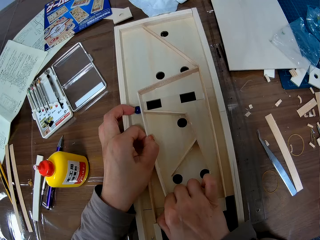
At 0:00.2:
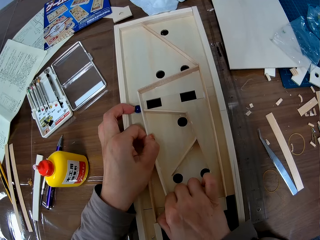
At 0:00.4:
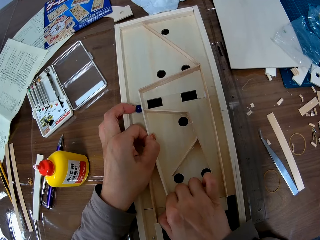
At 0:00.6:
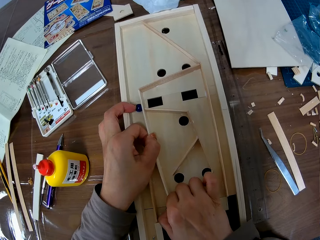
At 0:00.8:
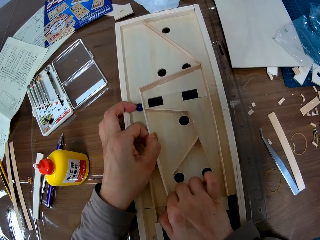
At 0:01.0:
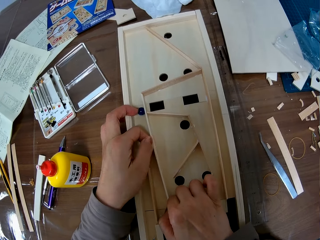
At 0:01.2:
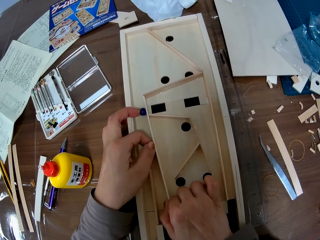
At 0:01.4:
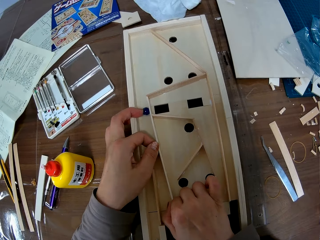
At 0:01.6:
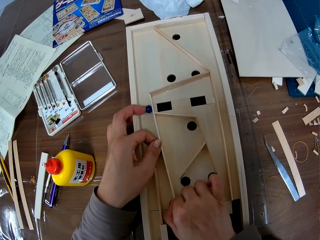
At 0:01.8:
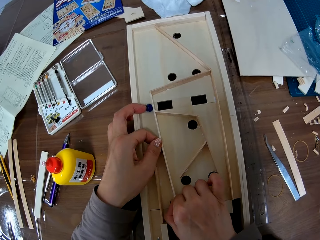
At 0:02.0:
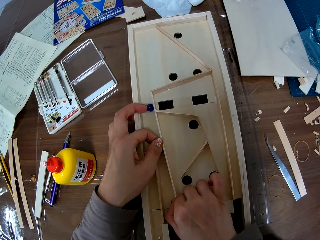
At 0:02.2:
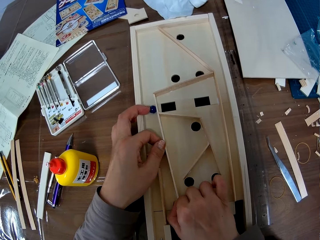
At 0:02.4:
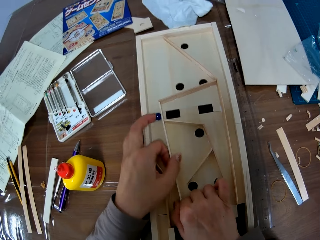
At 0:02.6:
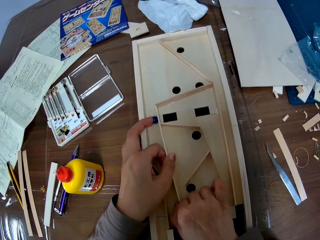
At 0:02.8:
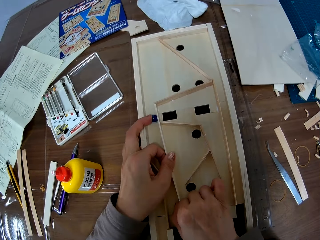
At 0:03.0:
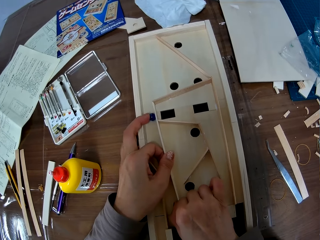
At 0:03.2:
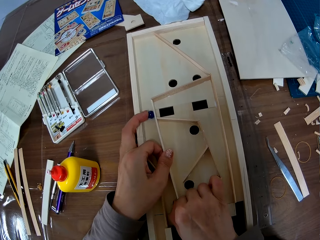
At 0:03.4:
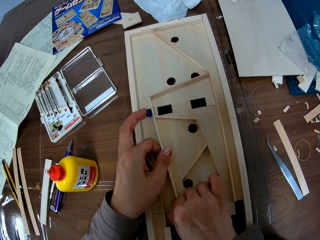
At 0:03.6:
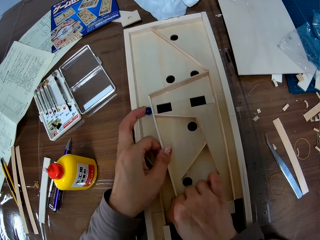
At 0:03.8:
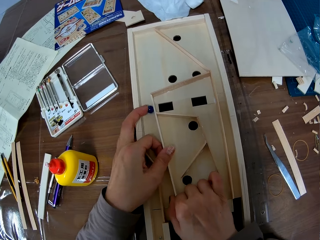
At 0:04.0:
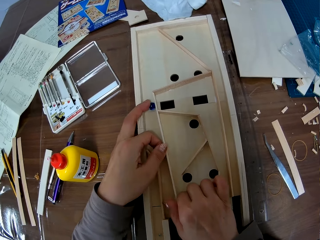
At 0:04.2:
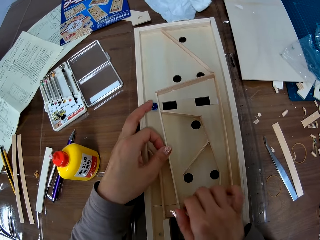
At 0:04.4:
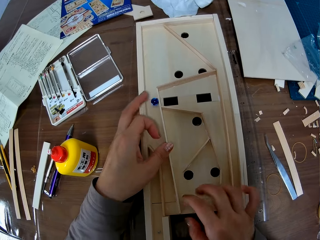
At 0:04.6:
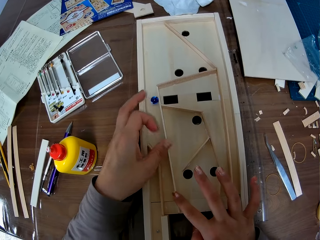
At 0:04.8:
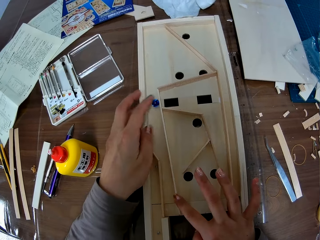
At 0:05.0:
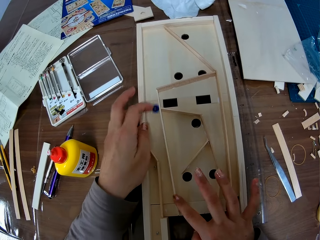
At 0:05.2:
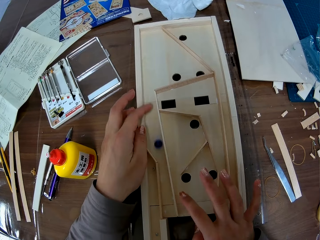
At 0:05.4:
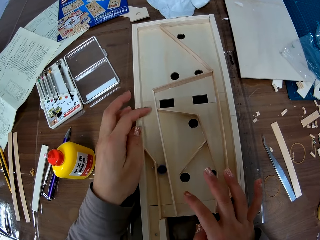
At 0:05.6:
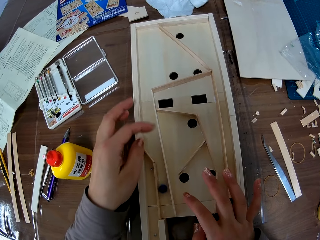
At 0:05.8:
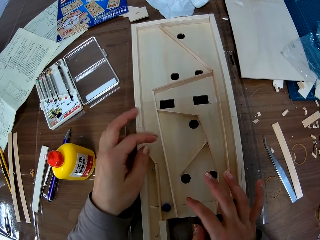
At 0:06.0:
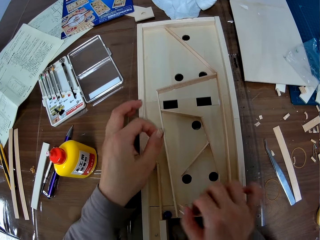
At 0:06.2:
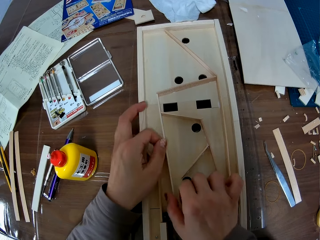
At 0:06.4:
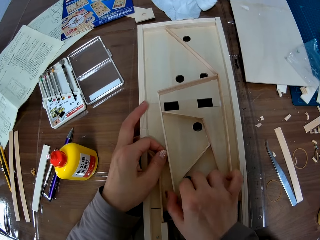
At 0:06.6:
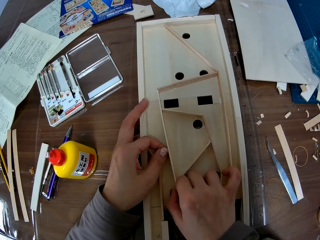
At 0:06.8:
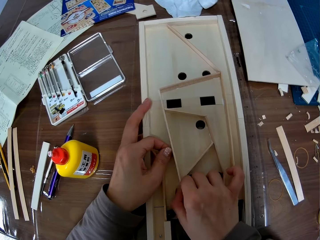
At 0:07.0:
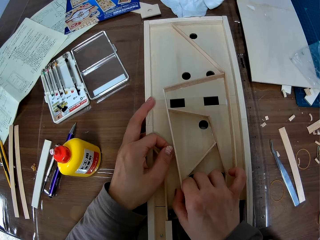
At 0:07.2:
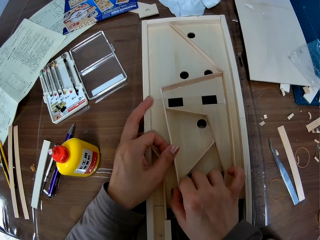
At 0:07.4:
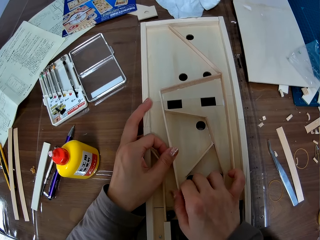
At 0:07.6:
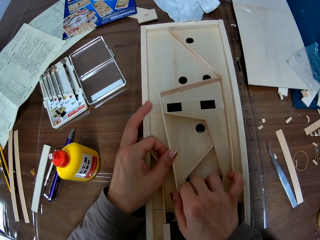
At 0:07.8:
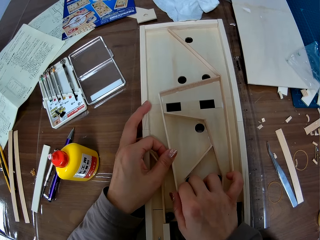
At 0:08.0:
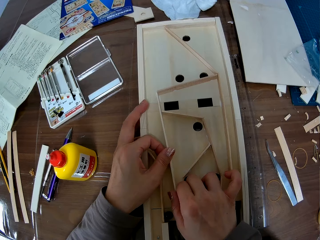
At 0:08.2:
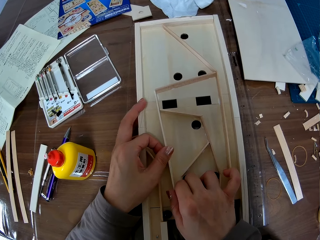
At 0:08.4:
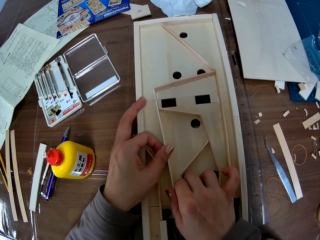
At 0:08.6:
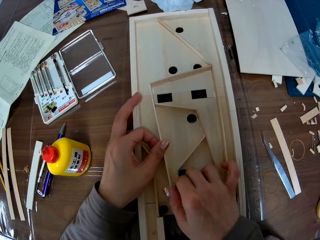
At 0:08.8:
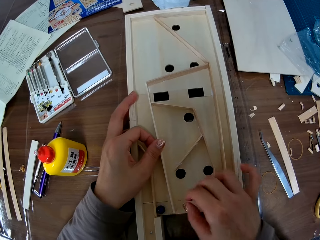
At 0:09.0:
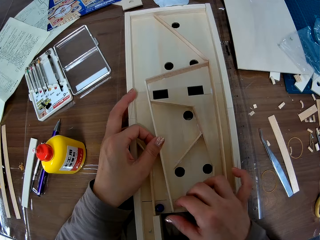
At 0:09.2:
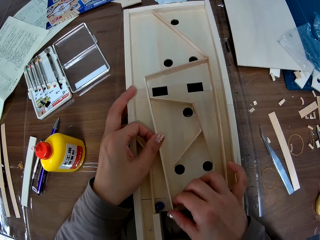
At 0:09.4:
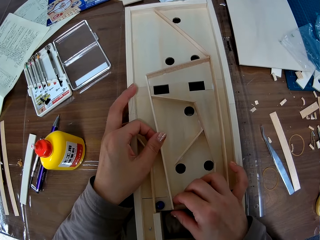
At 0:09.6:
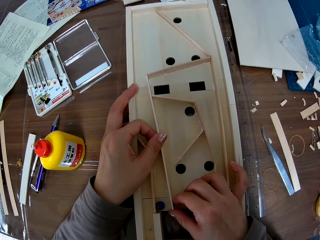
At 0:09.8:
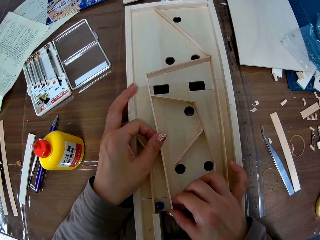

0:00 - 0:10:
The camera wearer adjusts a piece of wood on a woodwork. She moves a marble ball on the woodwork with her left hand. She adjusts the piece of wood on the woodwork.

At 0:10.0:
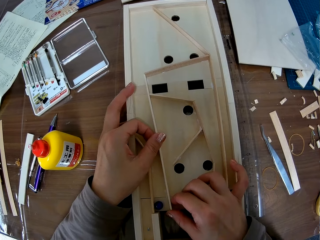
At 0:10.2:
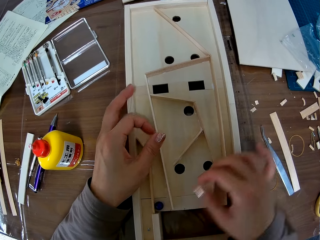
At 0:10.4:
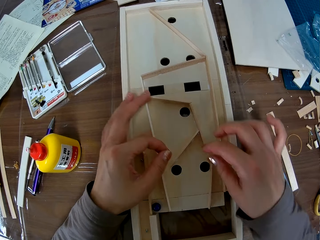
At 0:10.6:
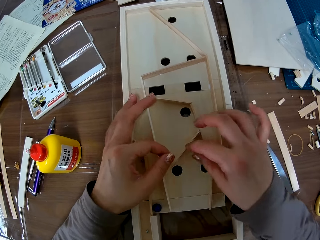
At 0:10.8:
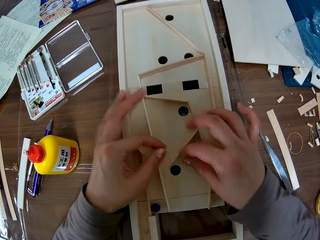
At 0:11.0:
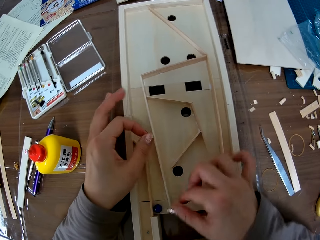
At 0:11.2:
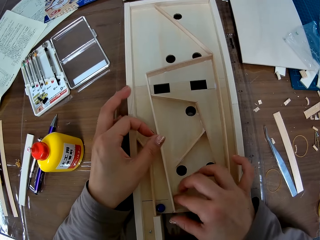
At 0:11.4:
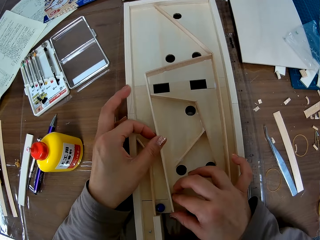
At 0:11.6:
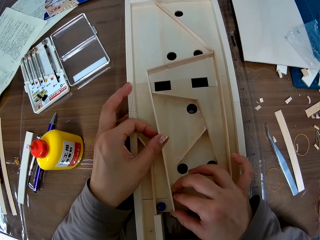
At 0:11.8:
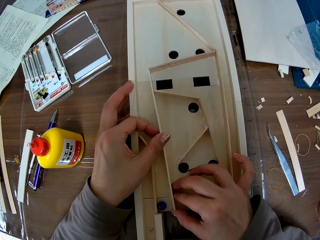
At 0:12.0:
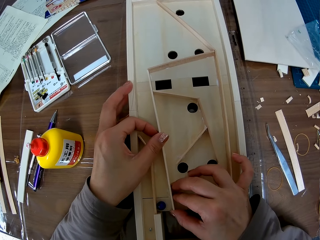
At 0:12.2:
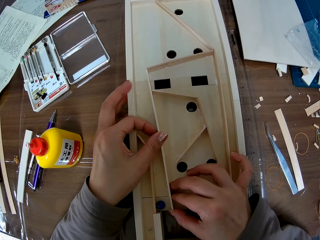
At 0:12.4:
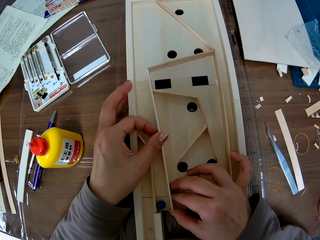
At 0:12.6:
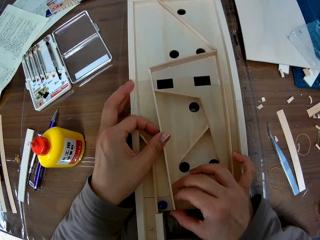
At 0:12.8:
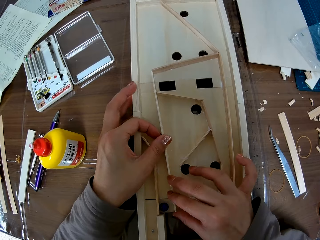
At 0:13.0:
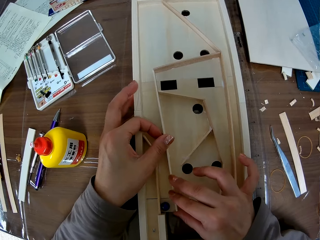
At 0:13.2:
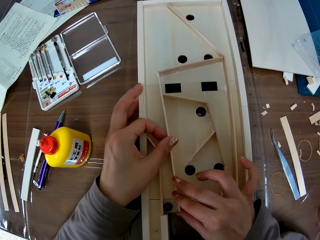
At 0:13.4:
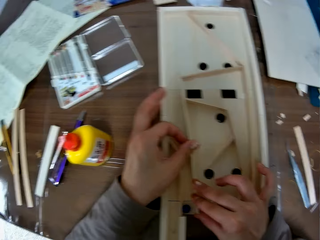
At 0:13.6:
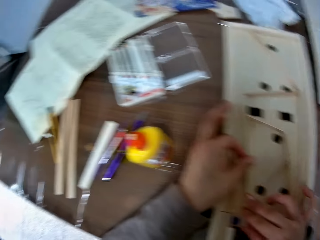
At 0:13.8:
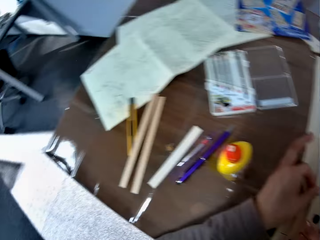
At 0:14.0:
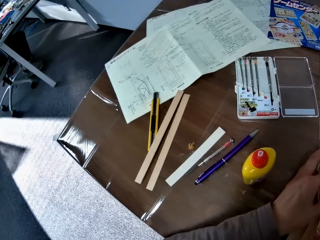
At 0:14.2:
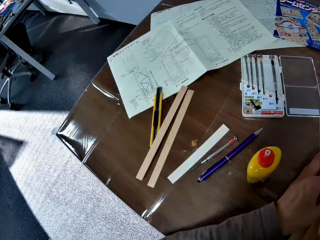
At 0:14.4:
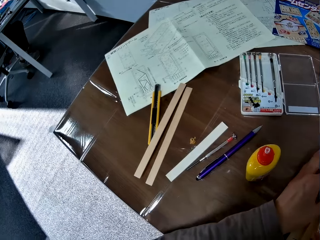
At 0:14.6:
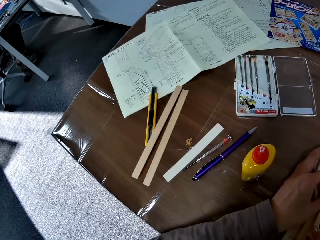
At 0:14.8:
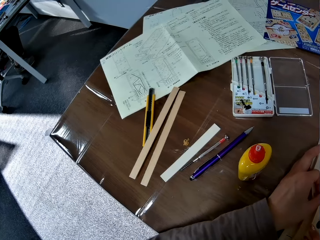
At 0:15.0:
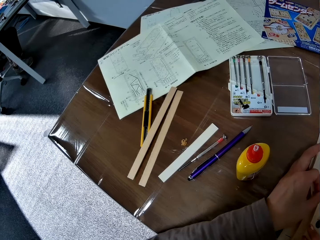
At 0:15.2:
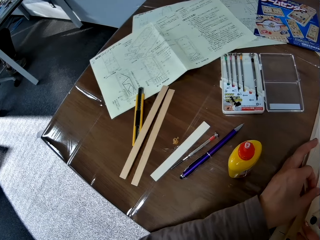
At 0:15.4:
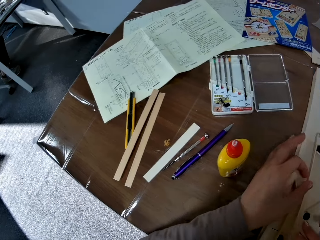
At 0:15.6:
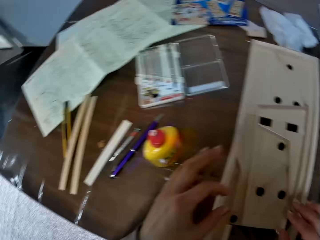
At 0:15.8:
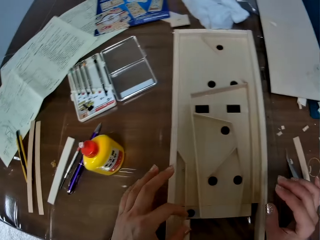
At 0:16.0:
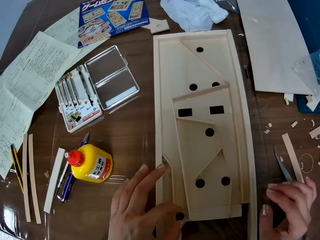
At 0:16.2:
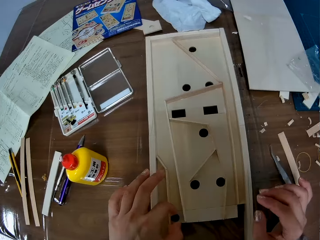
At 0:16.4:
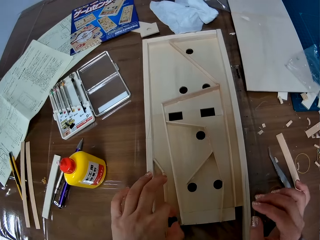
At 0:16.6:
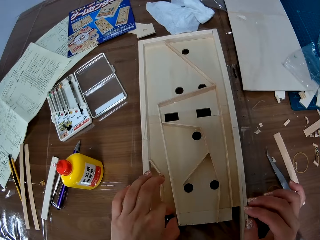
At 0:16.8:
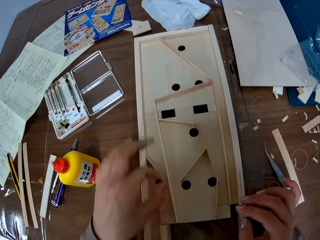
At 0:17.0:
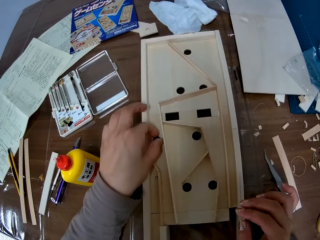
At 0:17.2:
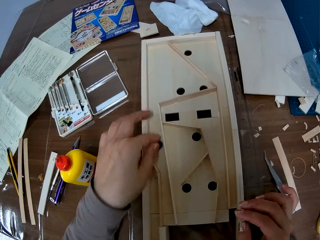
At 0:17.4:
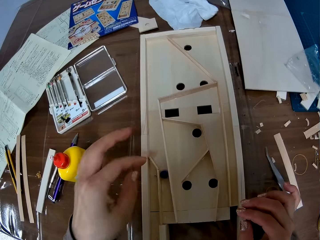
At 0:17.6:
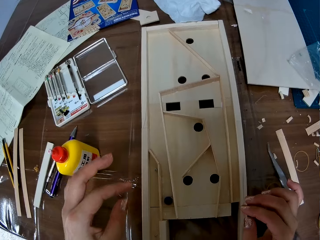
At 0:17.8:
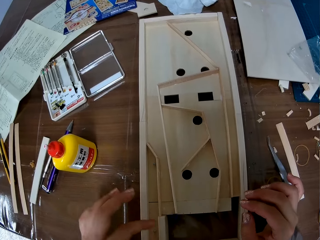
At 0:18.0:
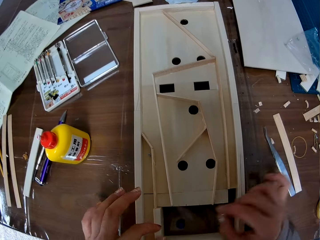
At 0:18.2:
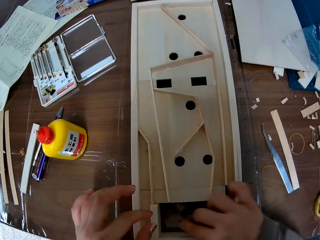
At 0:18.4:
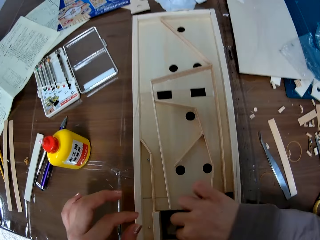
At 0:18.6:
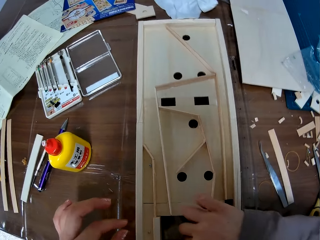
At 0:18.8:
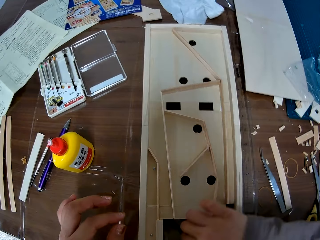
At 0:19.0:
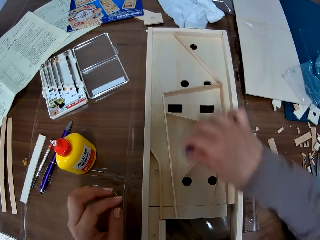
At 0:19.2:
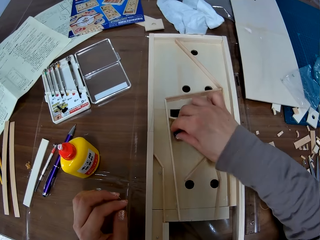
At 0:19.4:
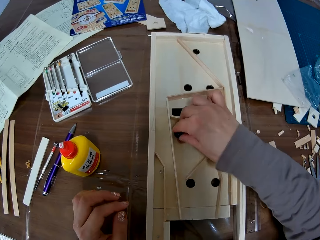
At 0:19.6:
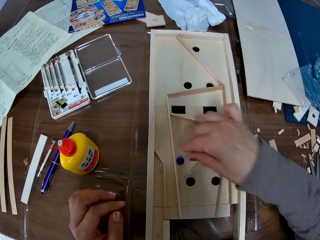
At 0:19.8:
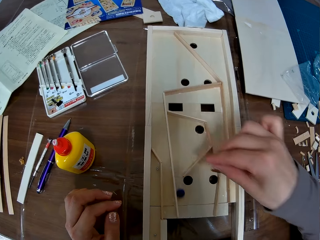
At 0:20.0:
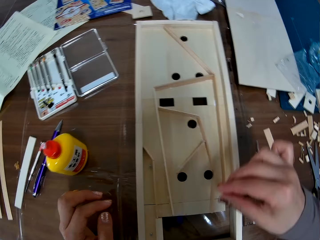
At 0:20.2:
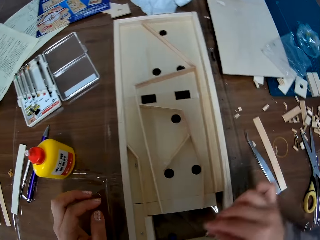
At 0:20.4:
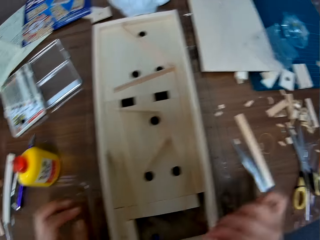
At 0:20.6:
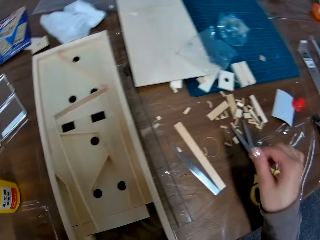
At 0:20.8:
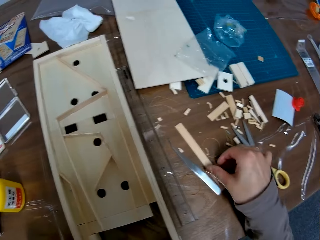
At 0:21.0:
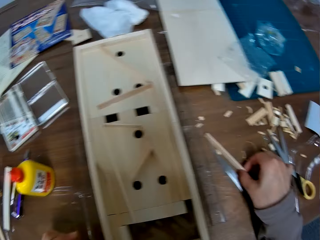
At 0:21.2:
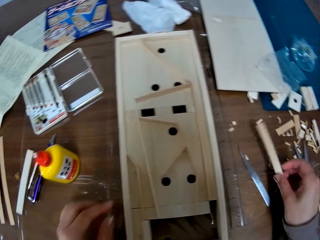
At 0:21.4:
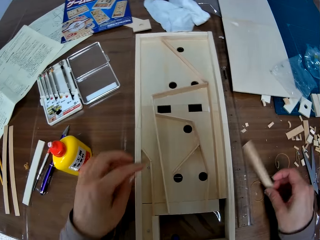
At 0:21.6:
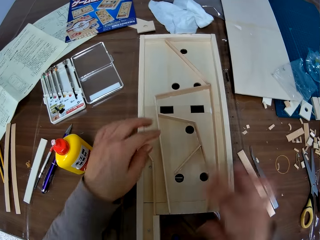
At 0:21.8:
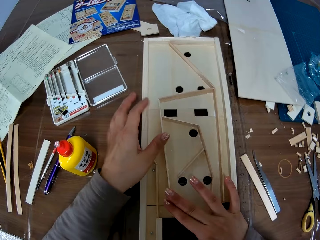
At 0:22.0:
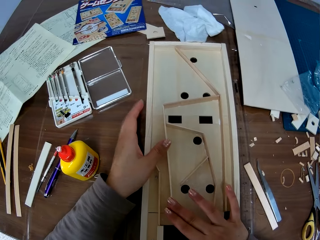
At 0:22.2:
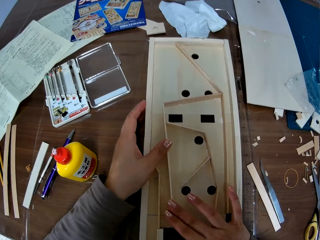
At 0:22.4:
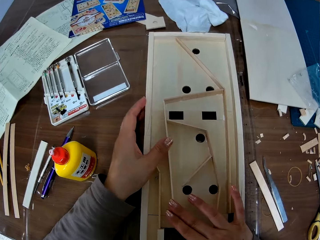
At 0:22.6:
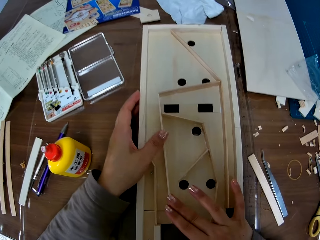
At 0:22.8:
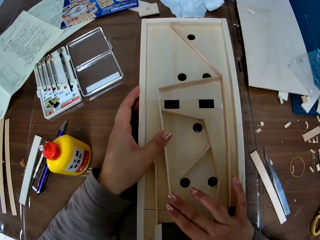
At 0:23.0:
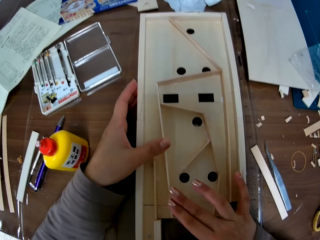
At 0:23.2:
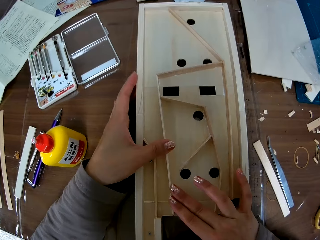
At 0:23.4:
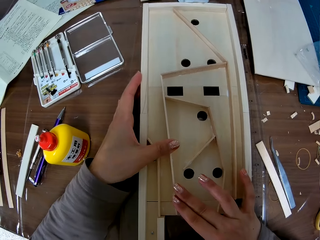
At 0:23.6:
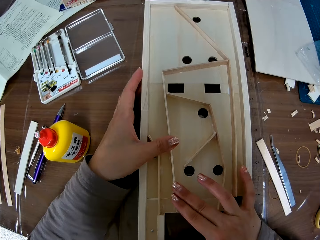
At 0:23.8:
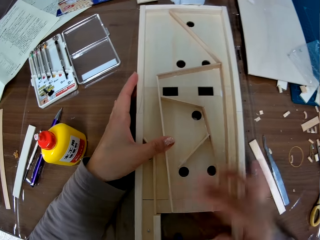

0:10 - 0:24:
The camera wearer adjusts the piece of wood on the woodwork. She picks the marble from a table with her left hand, places the marble on the woodwork with her left hand, and pushes the marble on the woodwork with her left hand. She picks the marble from the table with her right hand, places the marble on the woodwork with her right hand, and pushes the marble on the woodwork with her right hand. She moves another piece of wood on the table with her right hand. She lifts the wood and puts the wood on the table. She adjusts the piece of wood on the woodwork.
